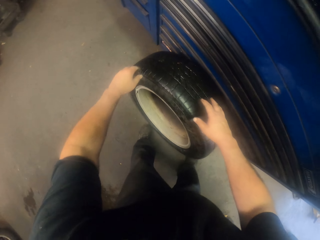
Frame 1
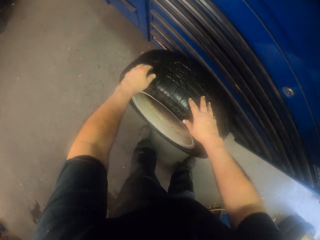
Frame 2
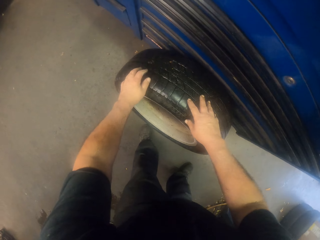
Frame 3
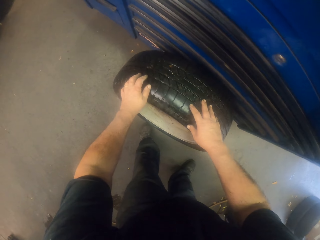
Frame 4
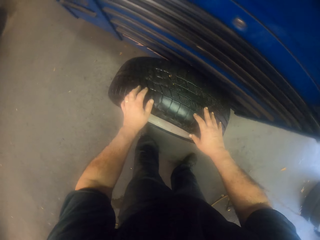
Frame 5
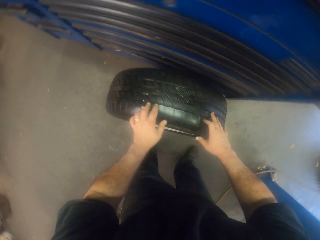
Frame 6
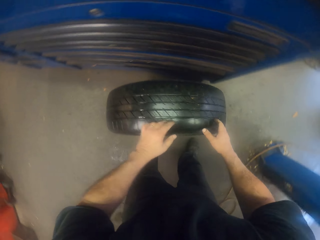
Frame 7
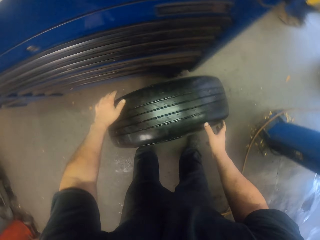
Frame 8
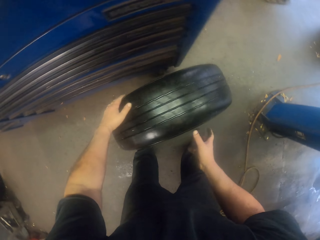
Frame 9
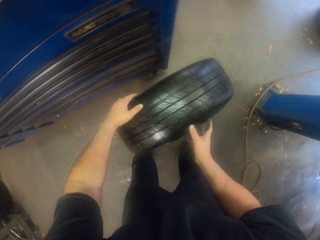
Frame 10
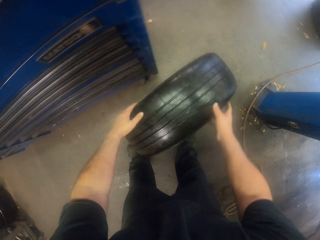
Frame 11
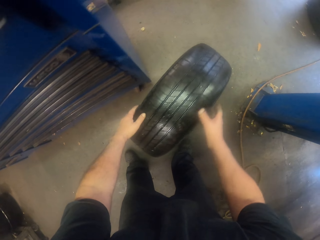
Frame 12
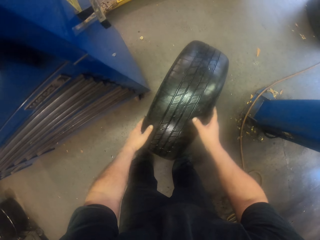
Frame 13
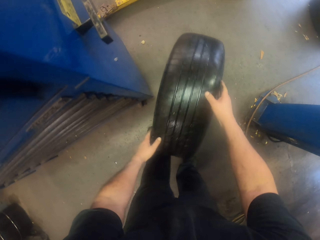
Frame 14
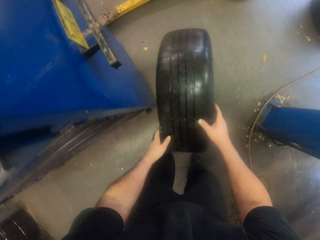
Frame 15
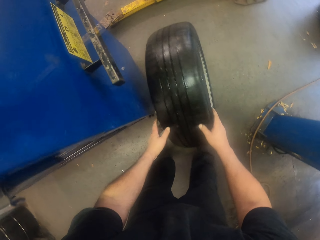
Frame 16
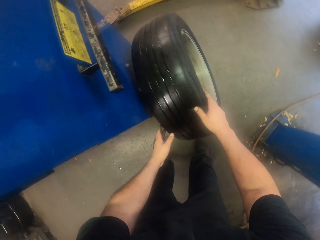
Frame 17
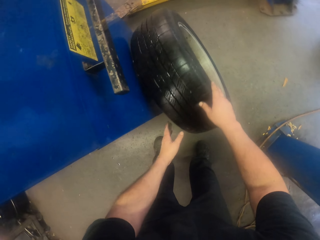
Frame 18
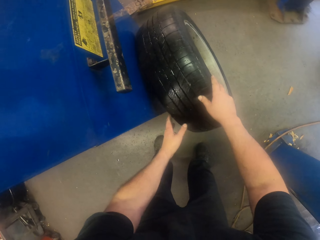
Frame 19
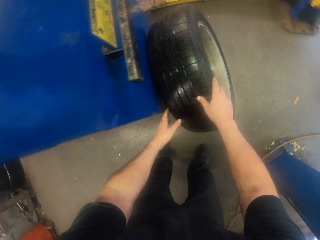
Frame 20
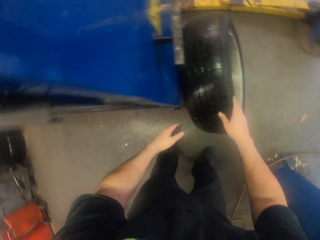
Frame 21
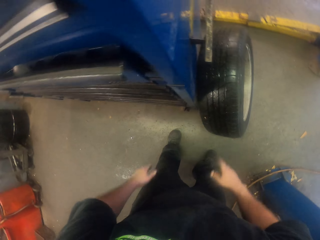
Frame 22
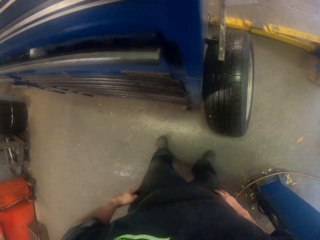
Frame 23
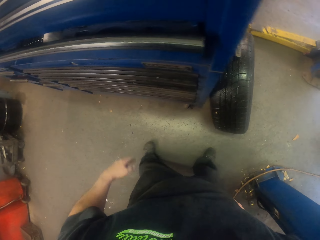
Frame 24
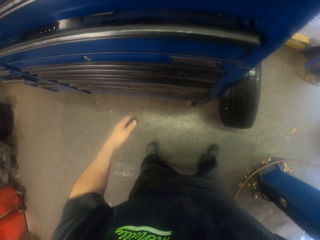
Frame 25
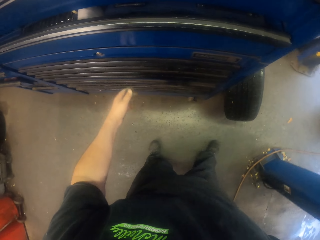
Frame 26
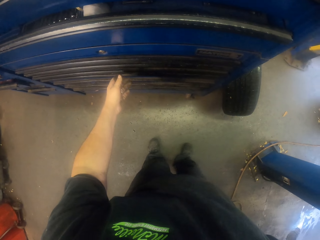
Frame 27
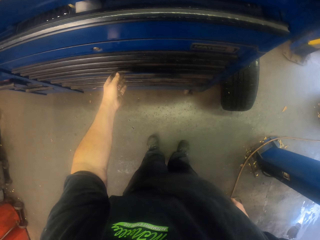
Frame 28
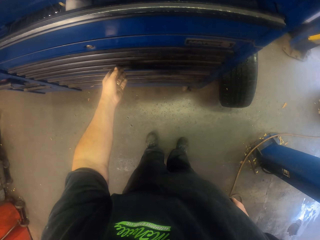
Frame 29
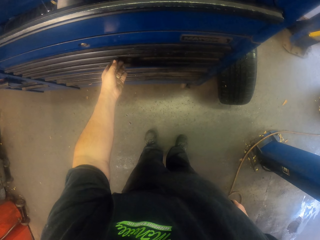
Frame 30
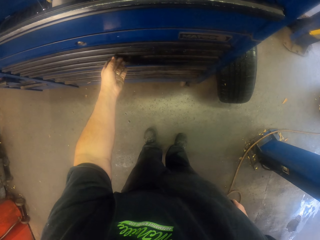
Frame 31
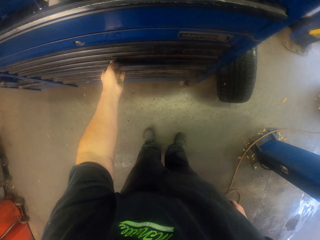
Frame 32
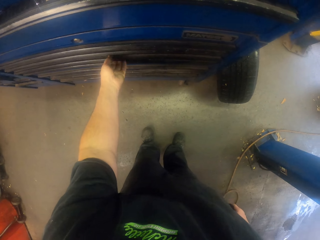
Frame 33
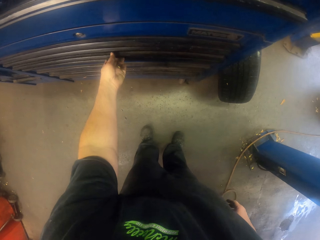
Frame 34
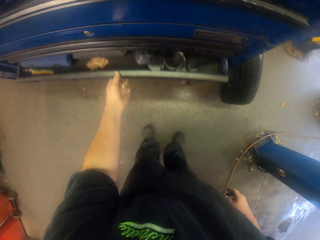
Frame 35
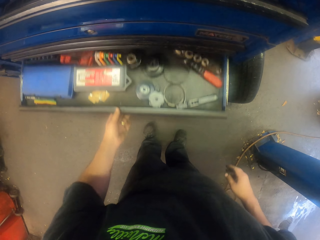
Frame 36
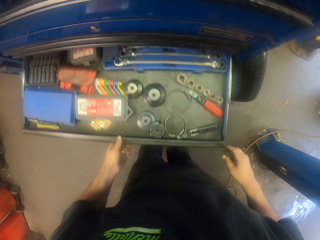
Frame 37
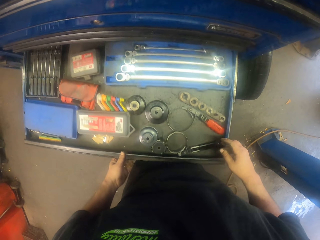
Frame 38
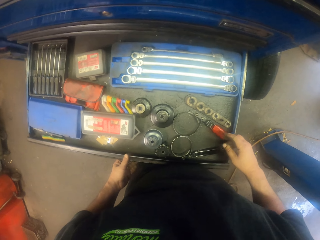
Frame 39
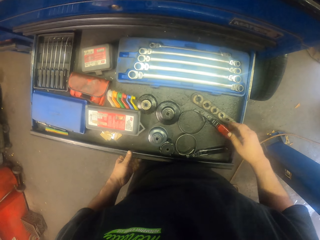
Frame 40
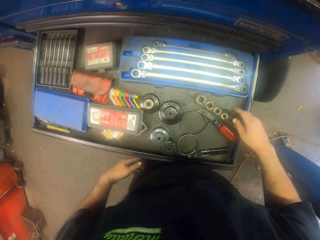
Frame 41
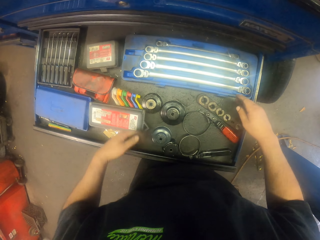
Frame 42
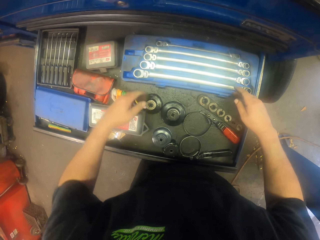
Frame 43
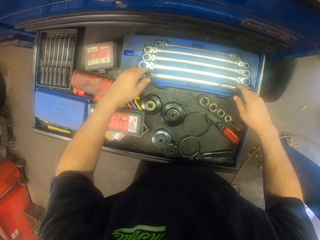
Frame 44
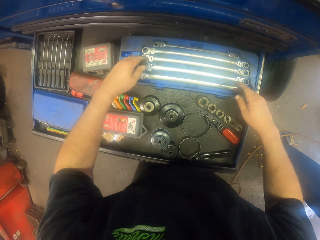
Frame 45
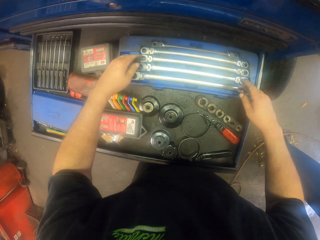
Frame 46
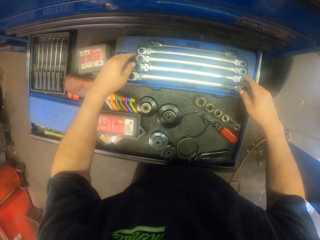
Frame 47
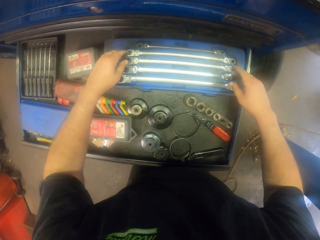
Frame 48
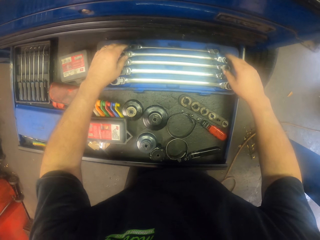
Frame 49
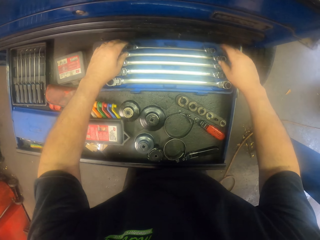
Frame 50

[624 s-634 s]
The camera wearer holds a car tyre. They push a wheel. They roll the tyre on the floor. They put the wheel next to a tool box. They open the tool box.

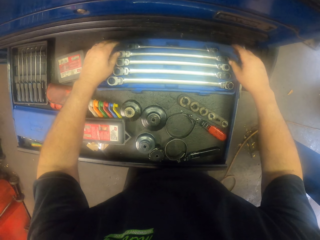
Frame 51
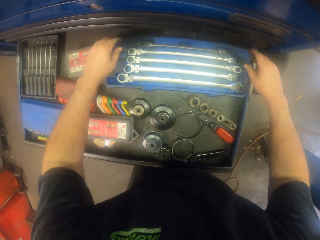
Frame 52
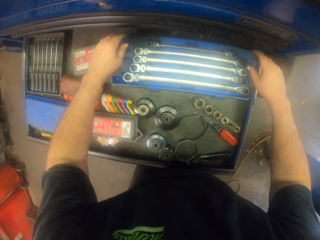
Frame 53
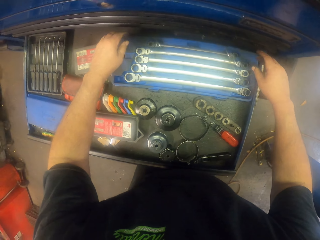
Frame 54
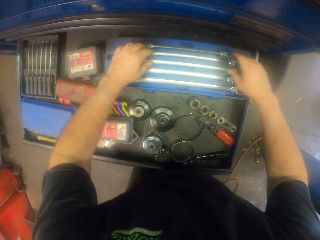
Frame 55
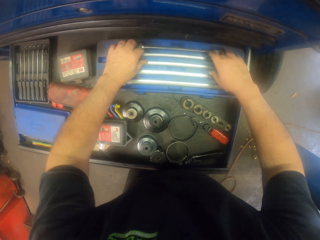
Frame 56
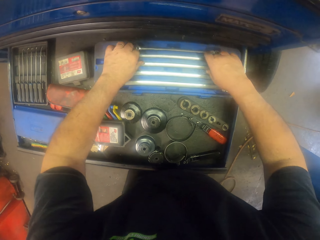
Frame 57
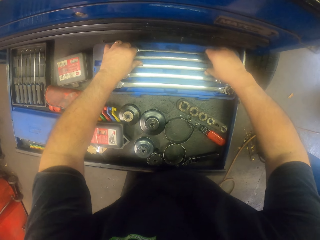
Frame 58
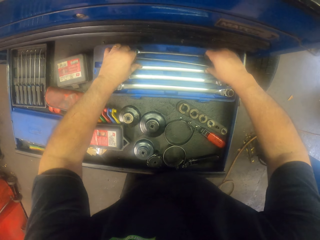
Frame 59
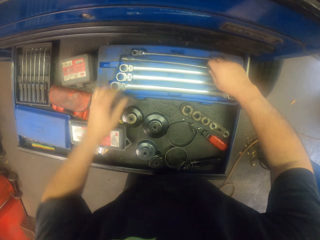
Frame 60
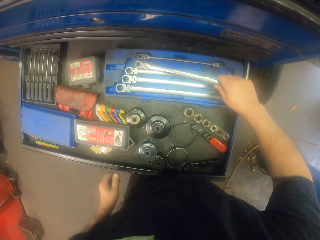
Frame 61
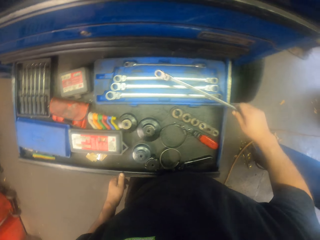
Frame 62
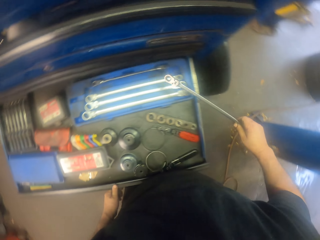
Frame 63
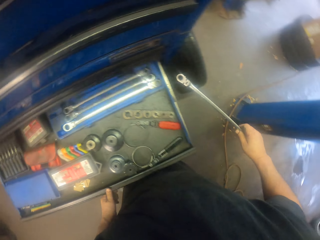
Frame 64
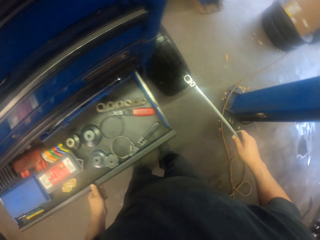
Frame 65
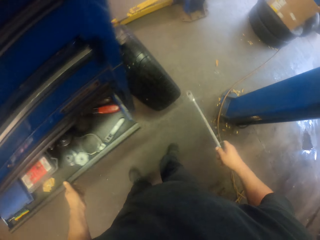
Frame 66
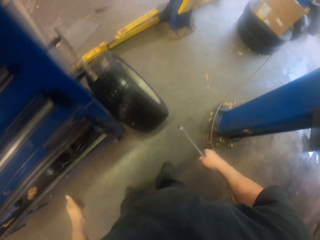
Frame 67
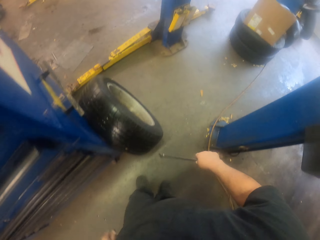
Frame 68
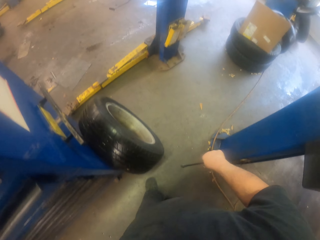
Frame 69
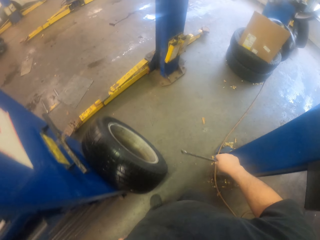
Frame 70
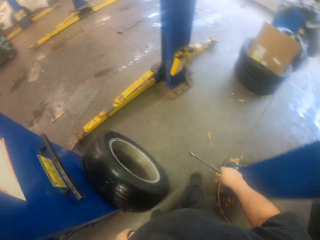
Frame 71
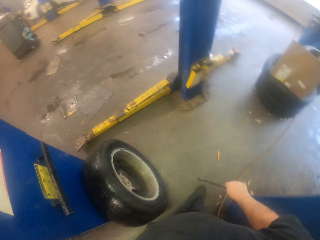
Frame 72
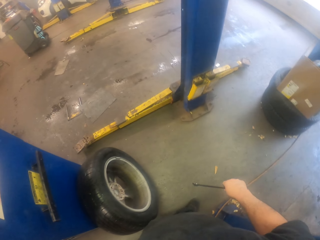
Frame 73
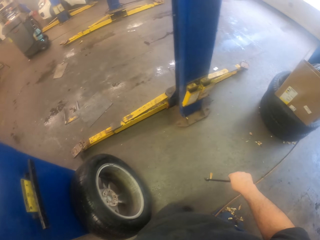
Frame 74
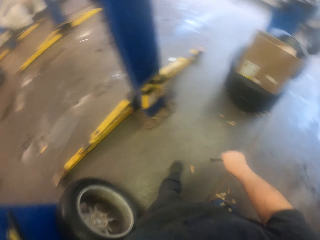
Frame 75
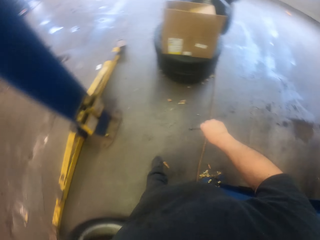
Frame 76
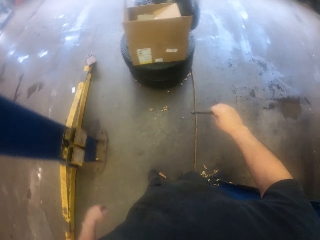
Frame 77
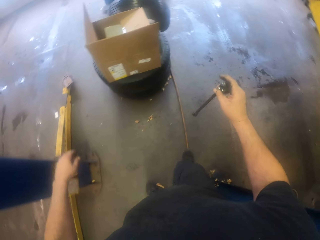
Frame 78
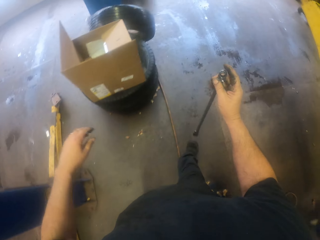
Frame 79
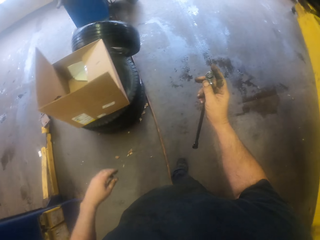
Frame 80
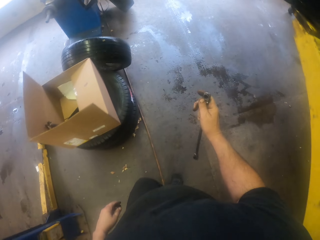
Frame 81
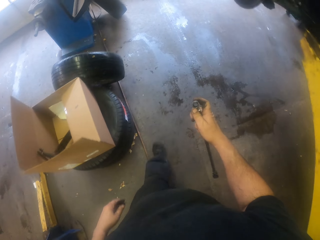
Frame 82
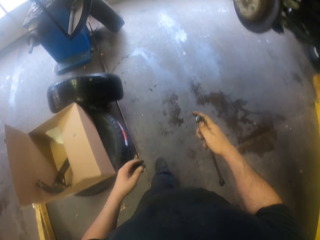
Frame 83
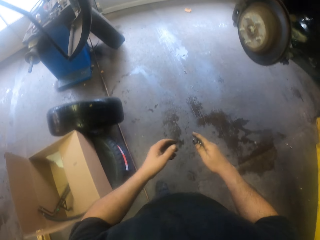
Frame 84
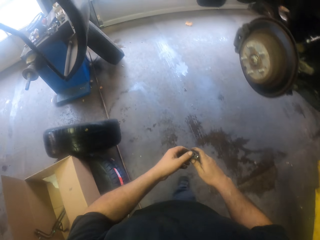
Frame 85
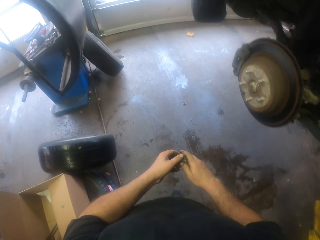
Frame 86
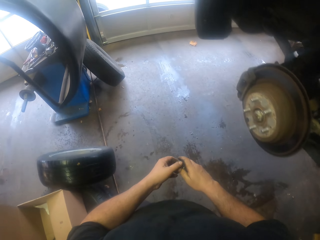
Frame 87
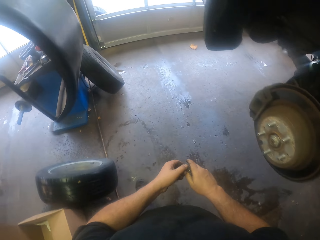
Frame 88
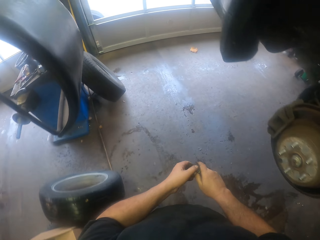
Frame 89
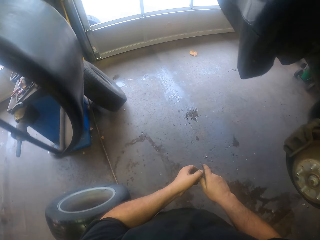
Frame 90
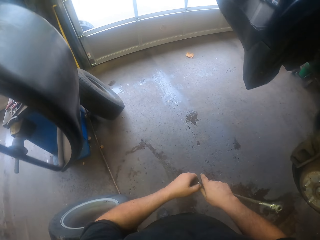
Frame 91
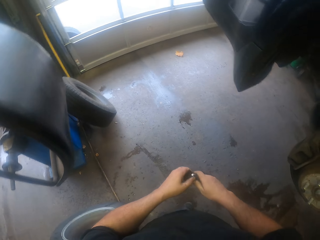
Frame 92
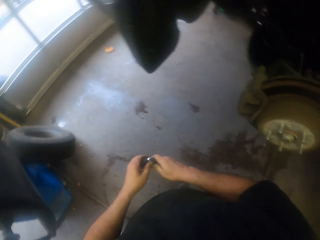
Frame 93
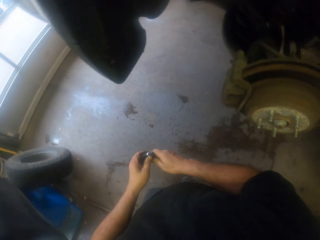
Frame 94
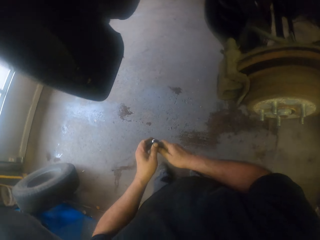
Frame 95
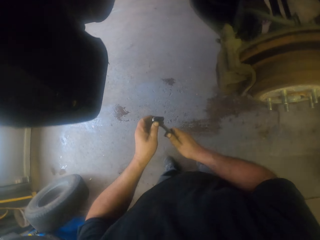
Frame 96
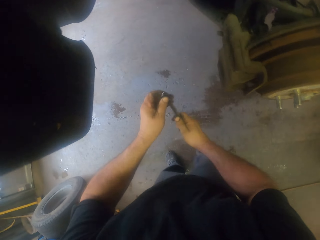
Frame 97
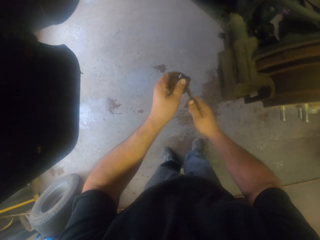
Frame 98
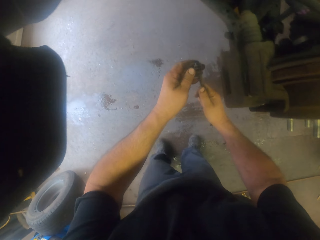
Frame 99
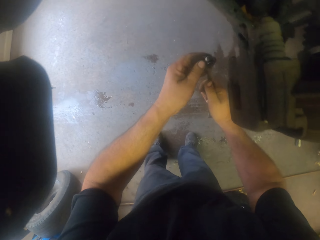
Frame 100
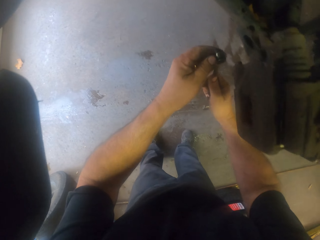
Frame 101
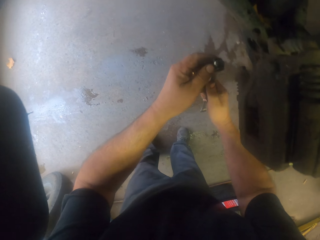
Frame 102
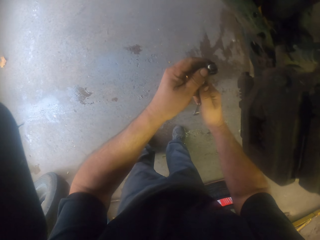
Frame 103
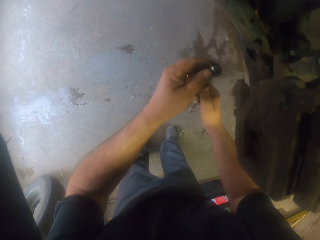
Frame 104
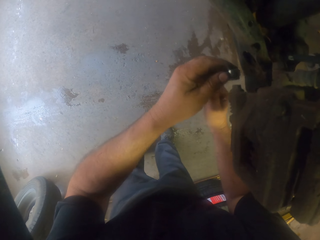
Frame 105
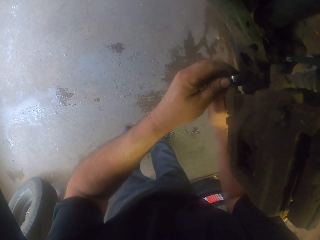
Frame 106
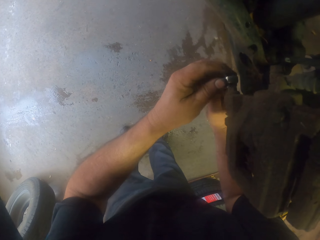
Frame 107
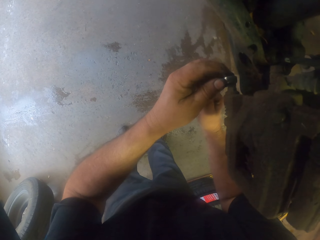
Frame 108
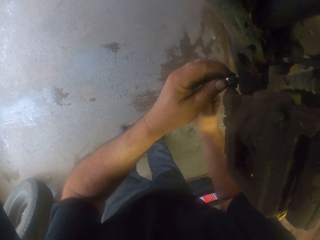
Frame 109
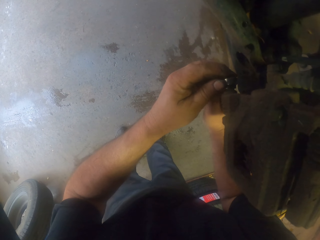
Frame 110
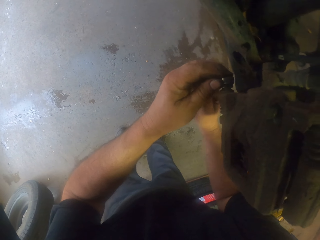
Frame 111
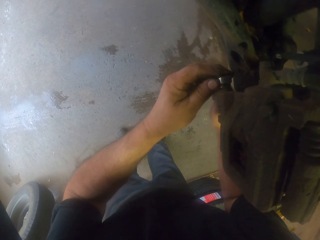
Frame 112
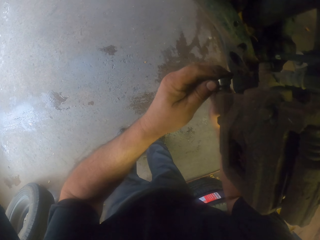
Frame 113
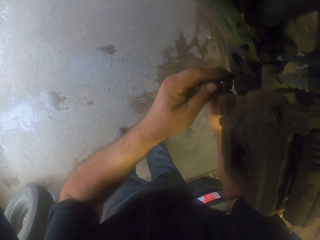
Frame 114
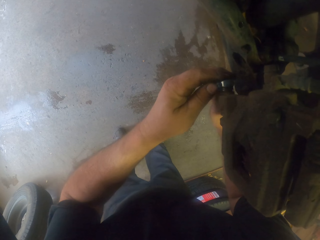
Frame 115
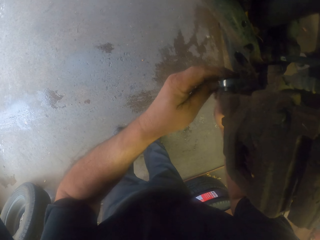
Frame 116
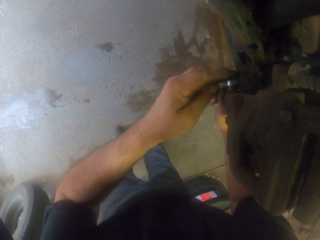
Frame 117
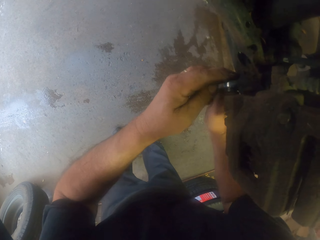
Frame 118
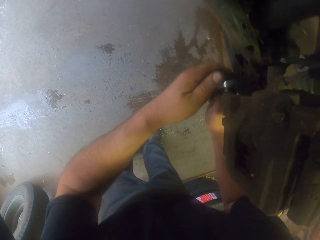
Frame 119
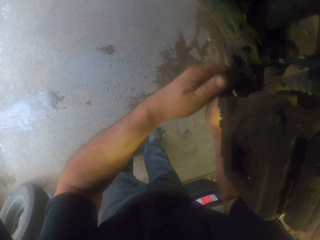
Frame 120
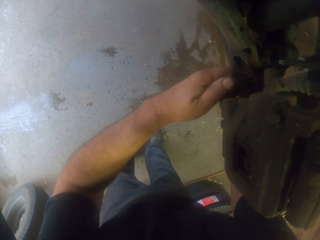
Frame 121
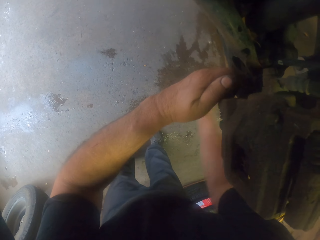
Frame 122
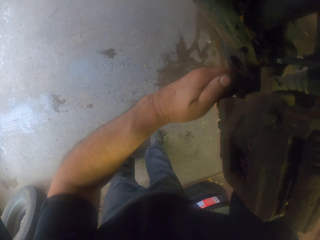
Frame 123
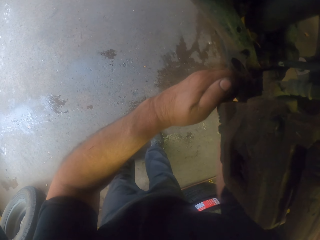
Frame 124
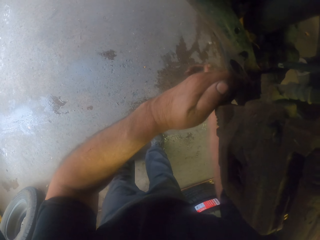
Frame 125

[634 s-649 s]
The camera wearer picks up a wrench. They hold a spanner. They close the tool box. They walk around. They hold the wrench with the left hand. They loosen a bolt with the wrench.
